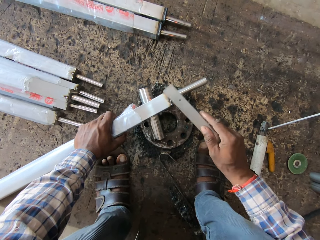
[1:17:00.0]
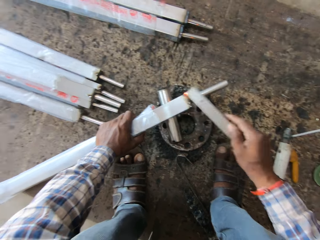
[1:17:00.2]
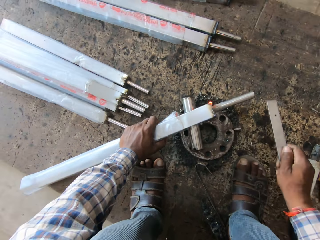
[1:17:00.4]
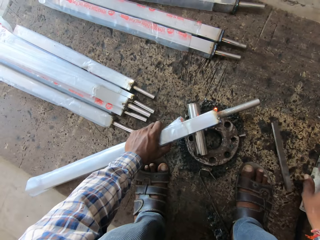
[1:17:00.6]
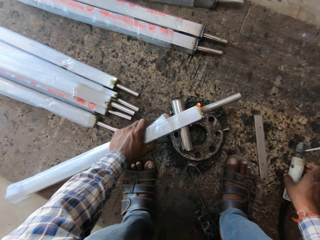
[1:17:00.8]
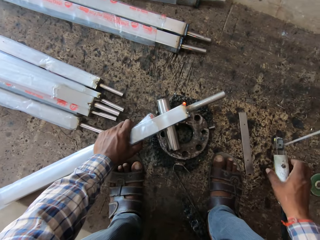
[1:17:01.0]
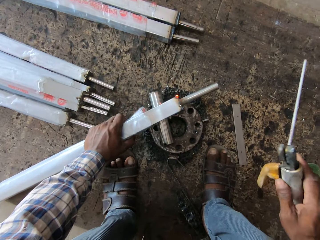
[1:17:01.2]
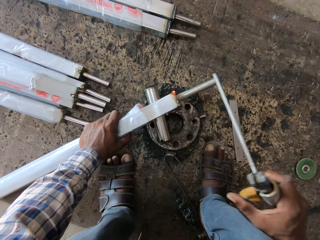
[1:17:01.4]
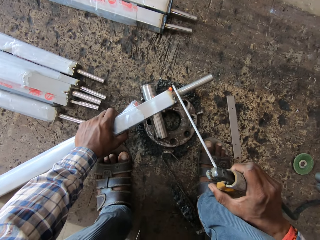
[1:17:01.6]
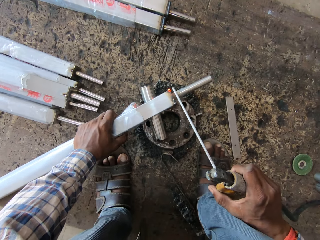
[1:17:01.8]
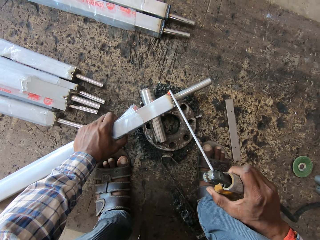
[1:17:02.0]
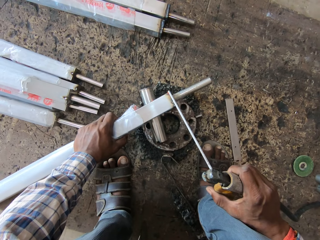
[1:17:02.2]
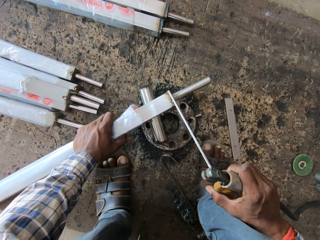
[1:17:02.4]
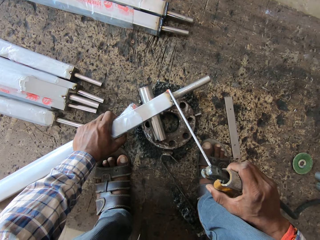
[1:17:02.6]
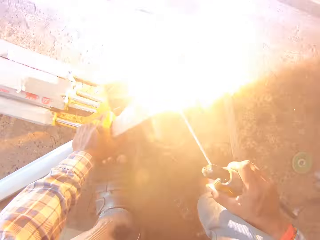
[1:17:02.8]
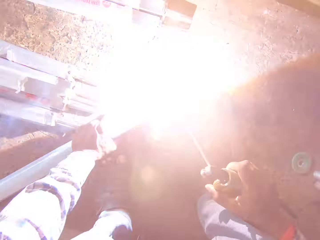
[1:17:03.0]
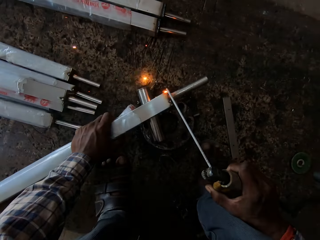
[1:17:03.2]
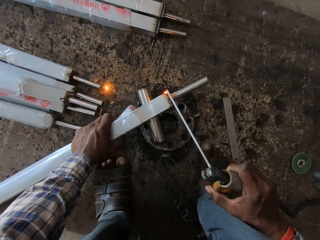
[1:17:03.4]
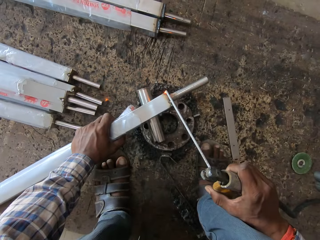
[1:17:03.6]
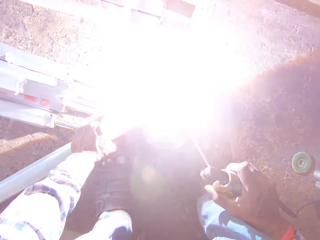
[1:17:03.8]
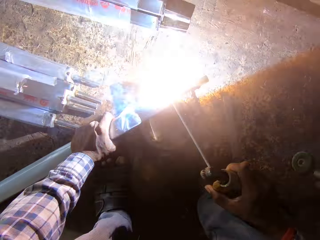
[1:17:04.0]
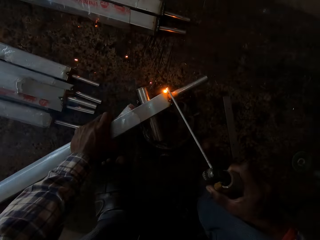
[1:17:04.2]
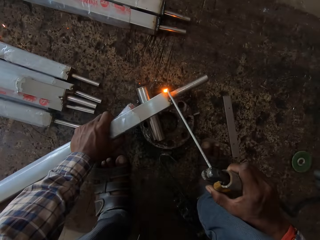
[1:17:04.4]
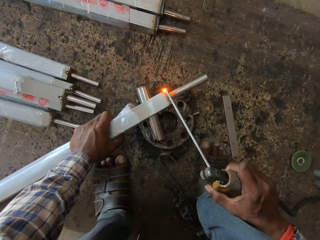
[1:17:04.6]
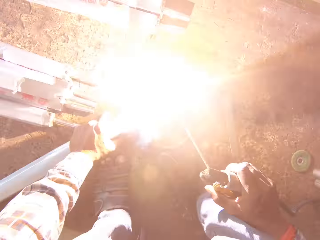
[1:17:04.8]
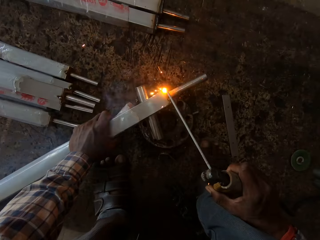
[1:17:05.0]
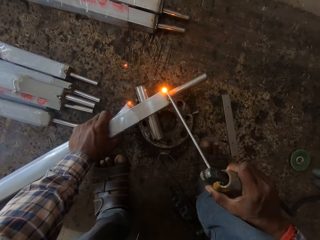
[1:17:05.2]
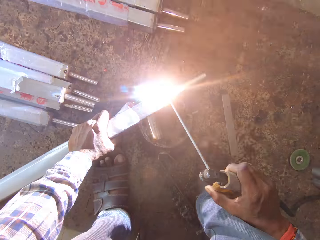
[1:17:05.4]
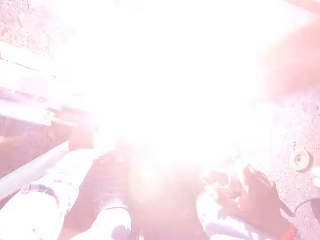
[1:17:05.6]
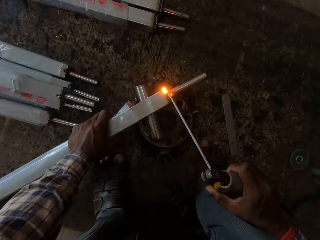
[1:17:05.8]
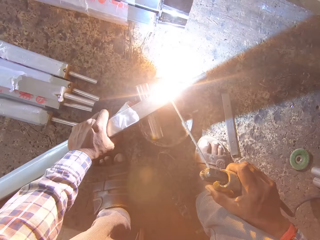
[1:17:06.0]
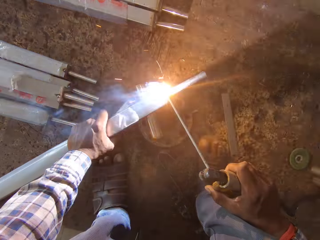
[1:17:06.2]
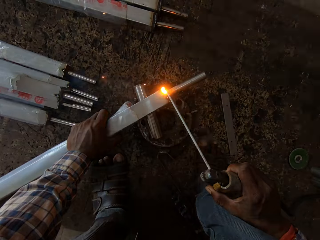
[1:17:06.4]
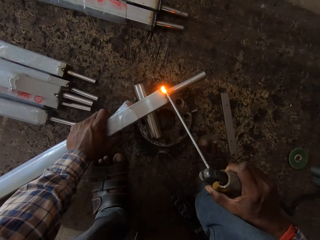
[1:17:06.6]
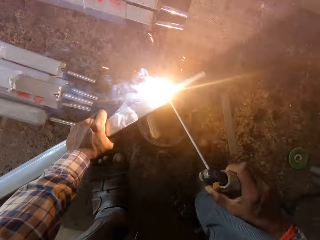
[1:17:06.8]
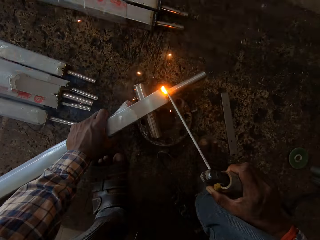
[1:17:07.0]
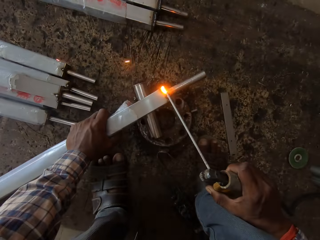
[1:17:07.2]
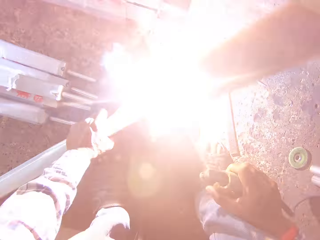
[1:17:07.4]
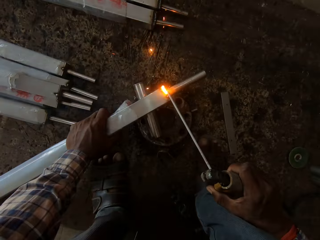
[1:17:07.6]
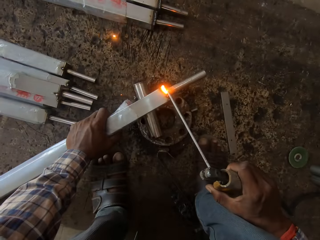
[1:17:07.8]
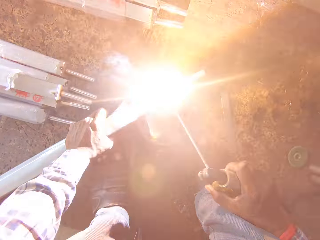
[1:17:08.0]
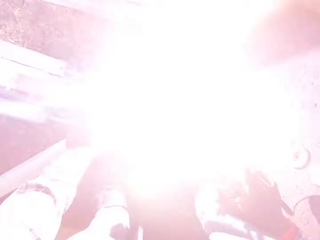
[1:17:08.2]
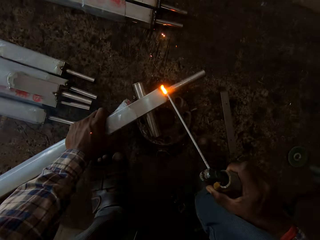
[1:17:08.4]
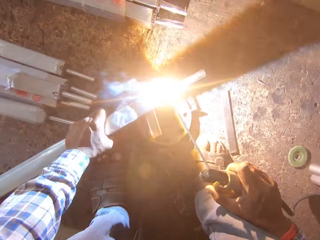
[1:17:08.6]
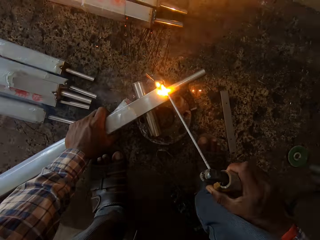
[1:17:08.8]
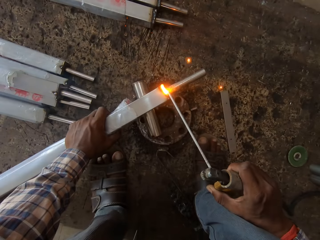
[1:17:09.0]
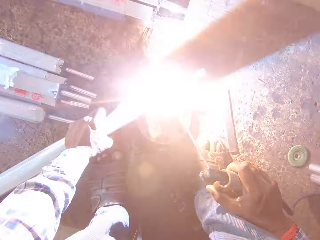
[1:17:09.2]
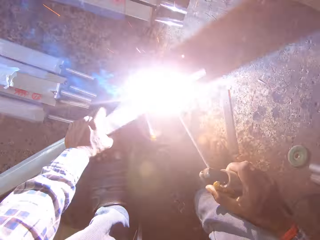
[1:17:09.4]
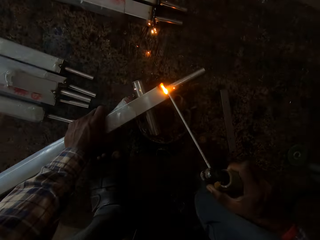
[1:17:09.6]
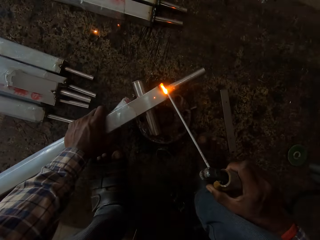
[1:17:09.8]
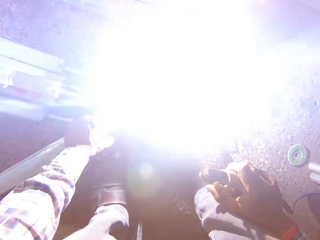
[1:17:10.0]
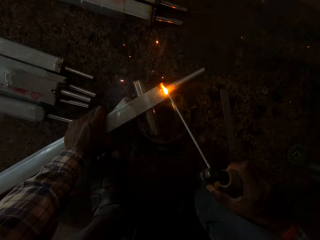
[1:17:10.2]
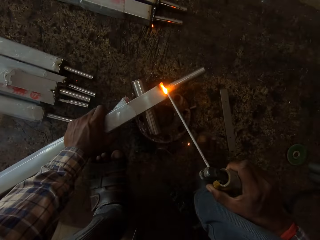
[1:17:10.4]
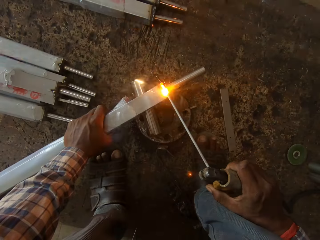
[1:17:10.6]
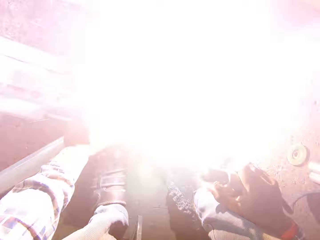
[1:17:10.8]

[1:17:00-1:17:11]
The camera wearer drops the steel rule in his right hand on the board. He picks the electrode holder from the board with his right hand. He welds the square steel rod in his left hand on the rim with the electrode on the electrode holder in his right hand.

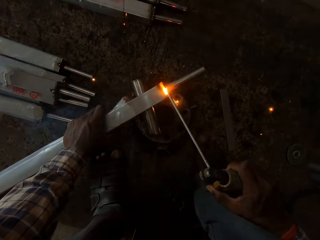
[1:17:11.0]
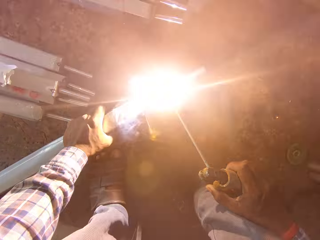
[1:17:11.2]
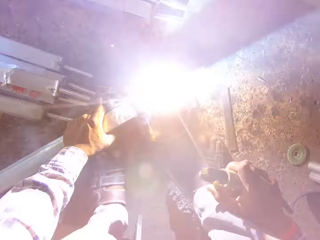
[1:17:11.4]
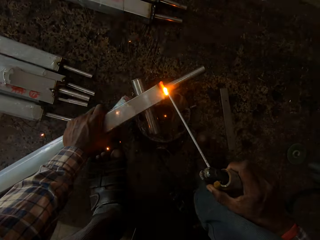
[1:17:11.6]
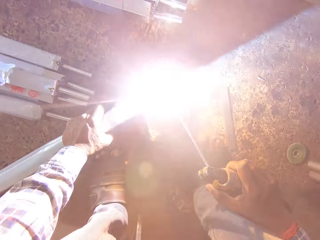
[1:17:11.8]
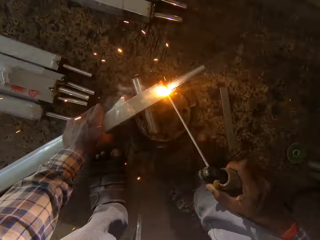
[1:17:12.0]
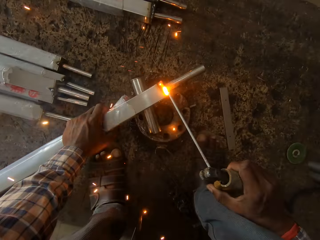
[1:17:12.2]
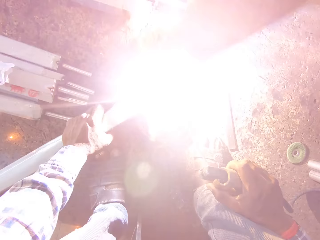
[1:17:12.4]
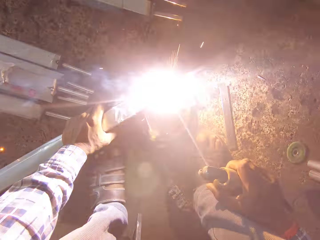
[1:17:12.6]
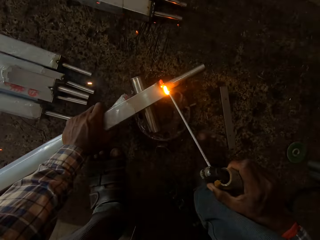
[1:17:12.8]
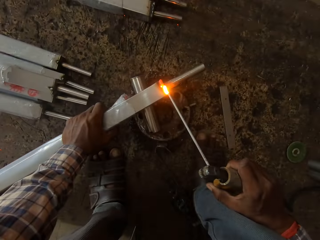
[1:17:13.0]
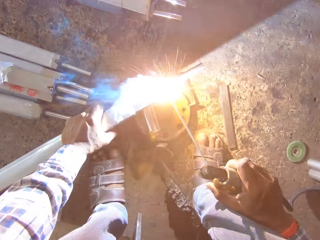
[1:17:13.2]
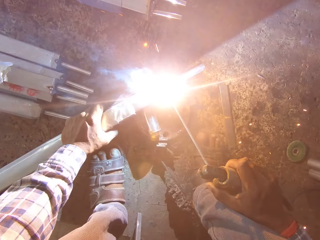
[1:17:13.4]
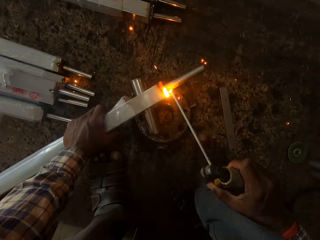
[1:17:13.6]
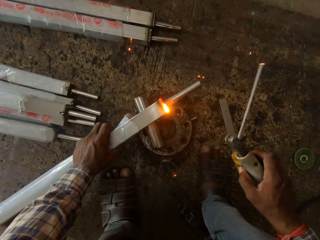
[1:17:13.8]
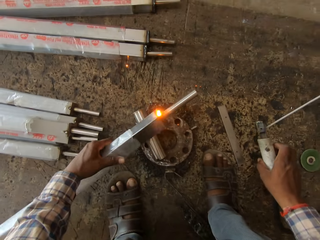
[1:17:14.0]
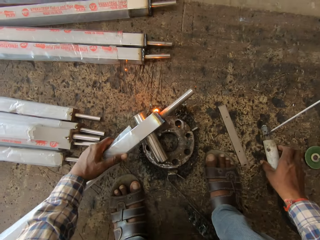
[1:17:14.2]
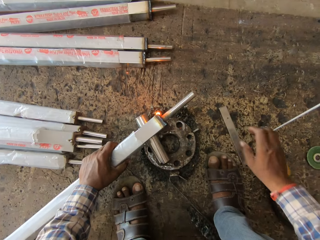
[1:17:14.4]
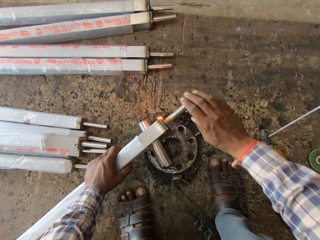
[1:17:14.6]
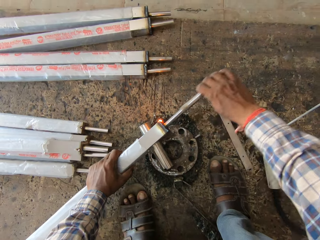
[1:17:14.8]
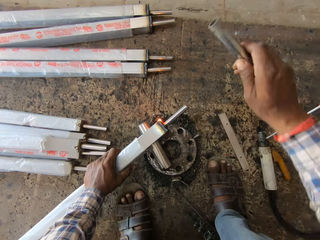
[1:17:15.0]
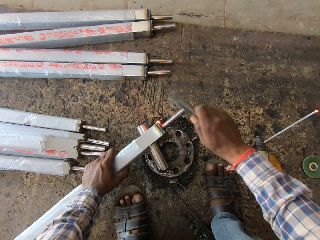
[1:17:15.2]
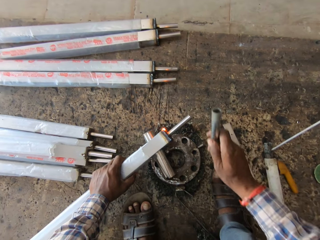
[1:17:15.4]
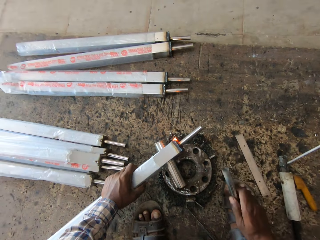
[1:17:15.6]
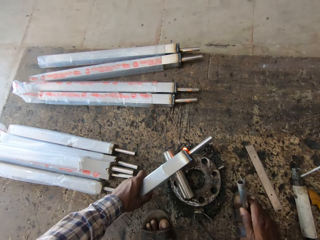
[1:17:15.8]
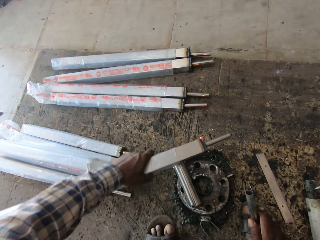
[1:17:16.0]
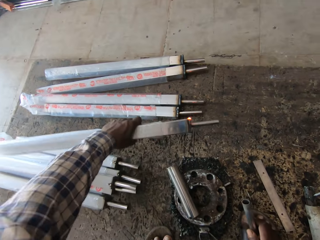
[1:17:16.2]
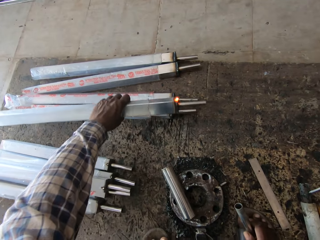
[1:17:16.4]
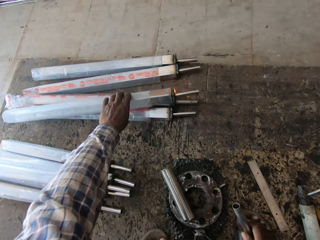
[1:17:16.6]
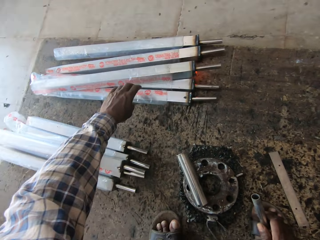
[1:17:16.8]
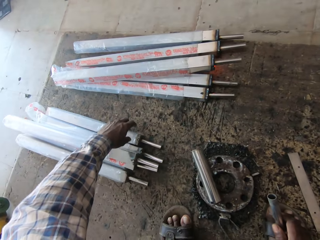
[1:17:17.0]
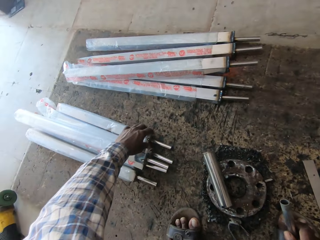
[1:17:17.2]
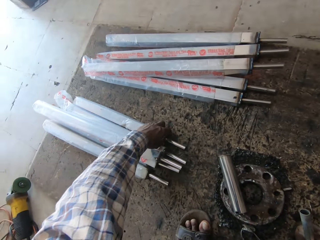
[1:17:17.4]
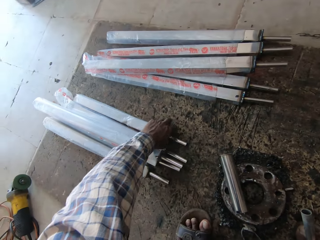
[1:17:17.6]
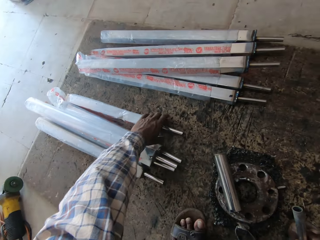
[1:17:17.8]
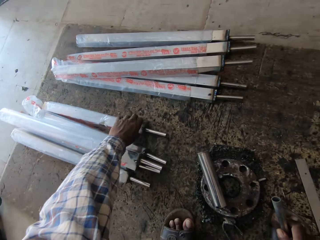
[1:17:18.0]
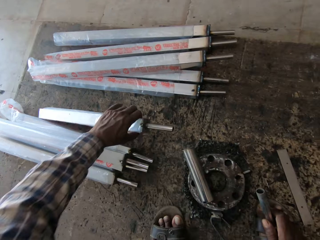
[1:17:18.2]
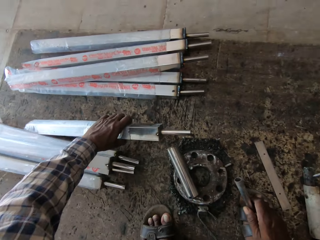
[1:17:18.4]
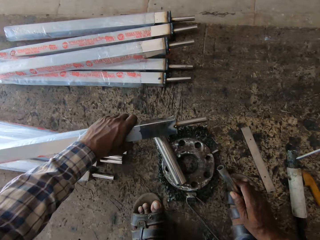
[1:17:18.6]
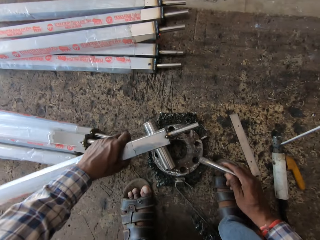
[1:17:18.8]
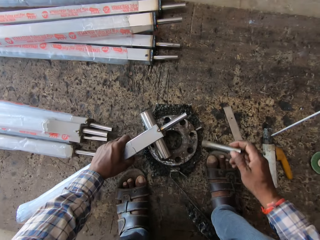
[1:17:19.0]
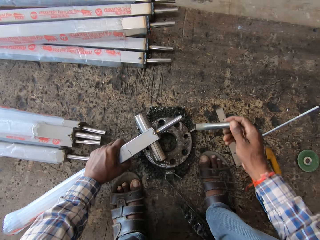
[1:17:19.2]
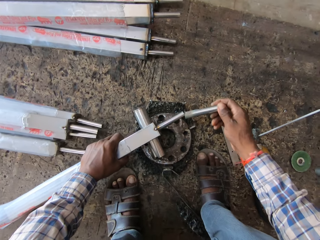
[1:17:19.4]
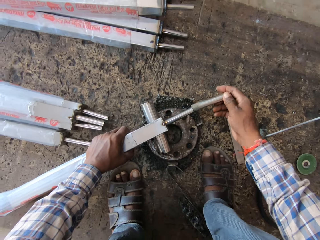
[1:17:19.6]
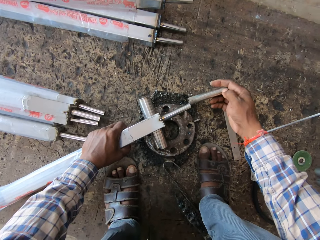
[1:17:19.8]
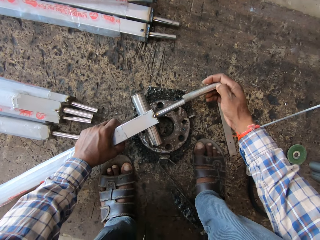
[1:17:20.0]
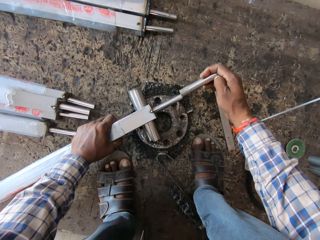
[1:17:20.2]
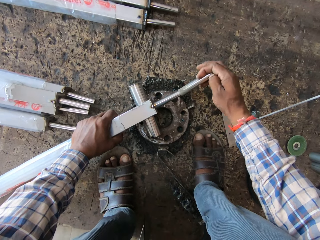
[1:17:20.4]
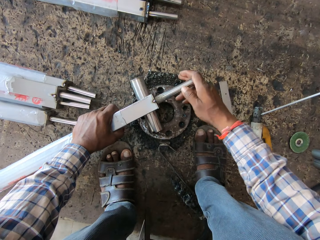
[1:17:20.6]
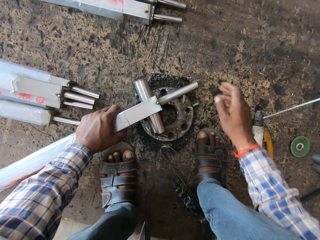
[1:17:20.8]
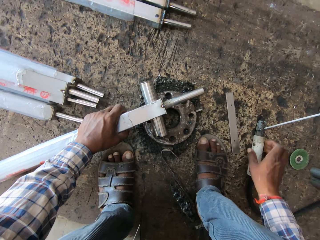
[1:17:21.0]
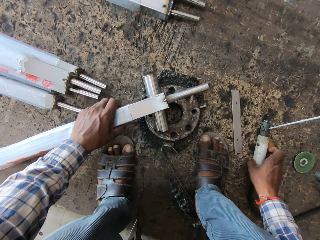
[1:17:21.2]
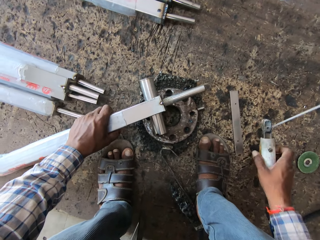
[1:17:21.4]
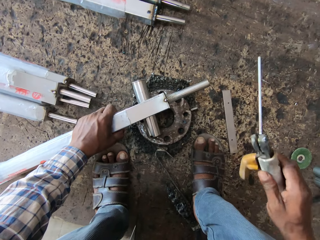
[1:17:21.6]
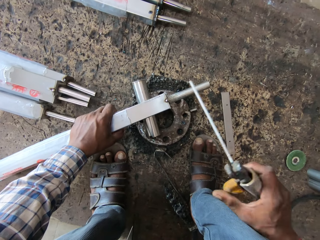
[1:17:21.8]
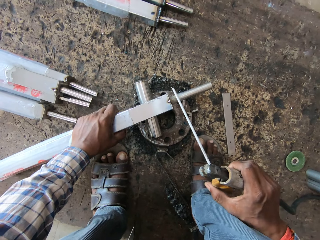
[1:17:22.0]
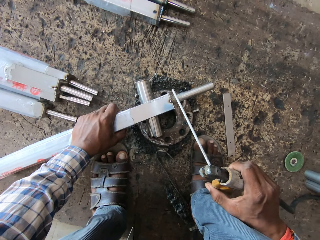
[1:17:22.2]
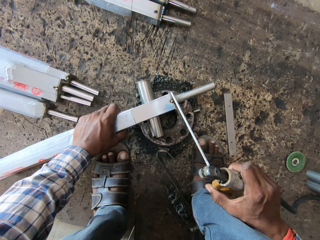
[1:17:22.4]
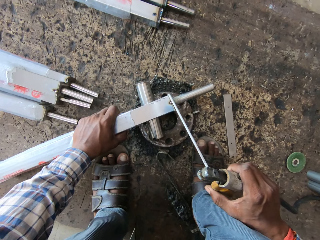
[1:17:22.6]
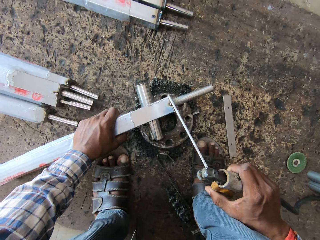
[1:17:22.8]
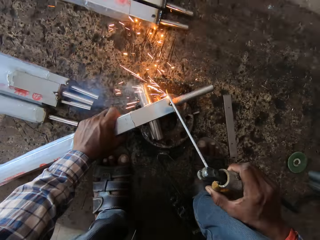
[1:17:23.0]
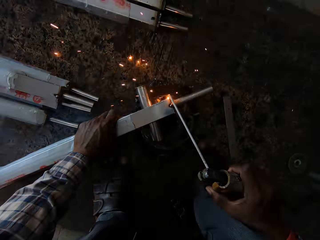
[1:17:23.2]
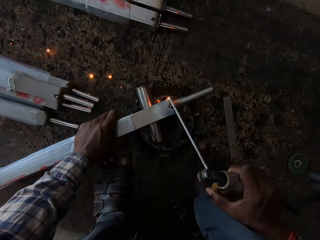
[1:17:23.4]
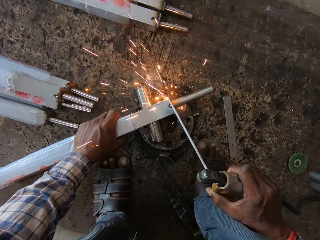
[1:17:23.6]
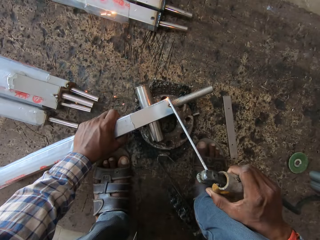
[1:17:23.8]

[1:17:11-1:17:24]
The camera wearer places the electrode holder in his right hand on the board. He removes a metal tube from the square steel rod in his left hand with his right hand. He hits the square steel rod in his left hand on the rim with the metal tube in his right hand. He picks small metal. He places the square steel rod on some square steel rods on the board with his left hand. He picks a square steel rod from the board with his left hand. He holds the square steel rod in his left hand to the rim. He fixes the metal tube in his right hand on the square steel rod in his left hand. He picks the electrode holder from the board with his right hand. He welds the square steel rod in his left hand on the rim with the electrode on the electrode holder in his right hand.
